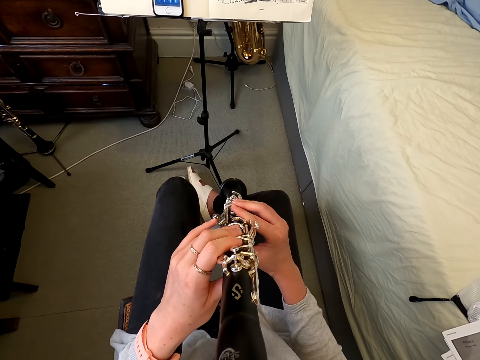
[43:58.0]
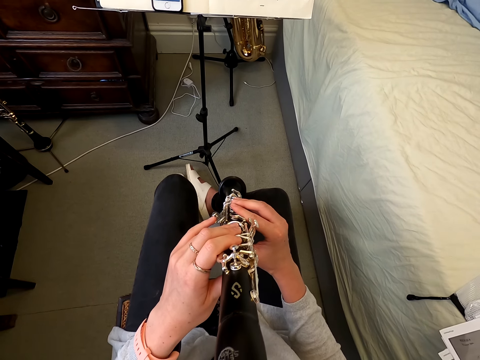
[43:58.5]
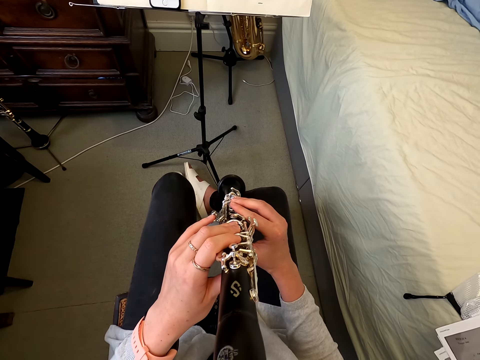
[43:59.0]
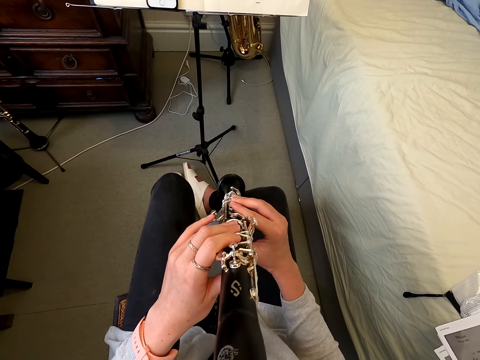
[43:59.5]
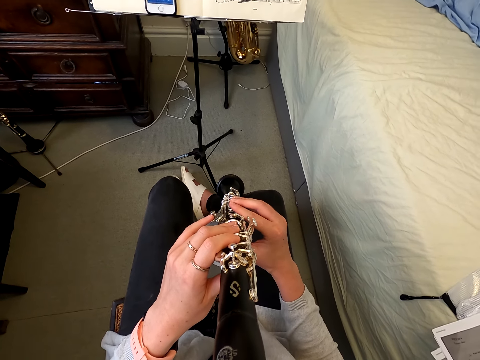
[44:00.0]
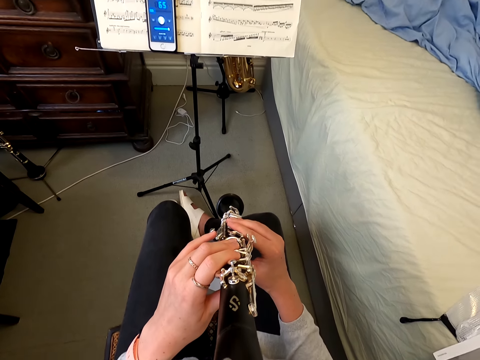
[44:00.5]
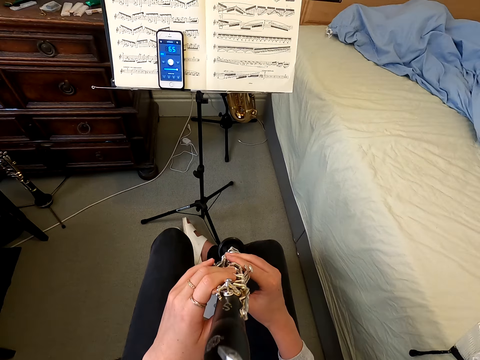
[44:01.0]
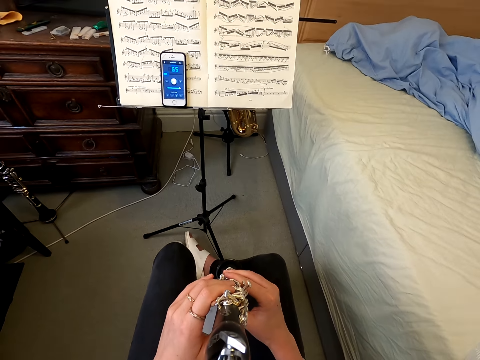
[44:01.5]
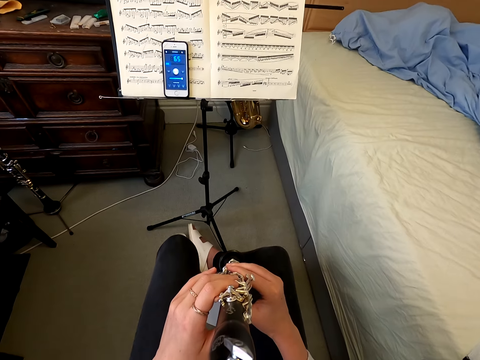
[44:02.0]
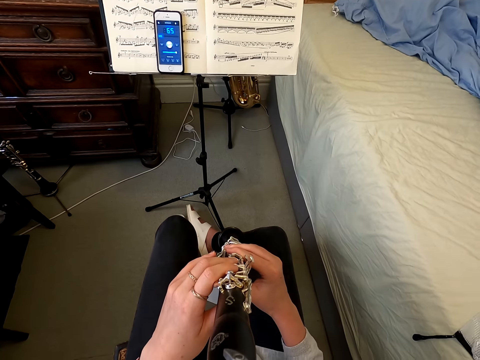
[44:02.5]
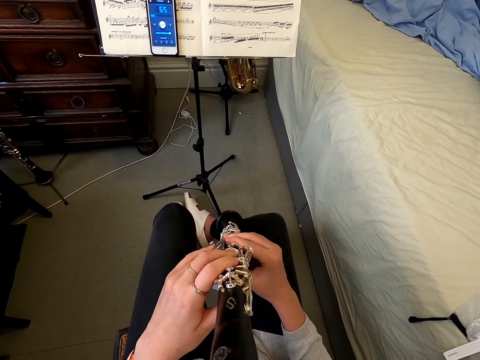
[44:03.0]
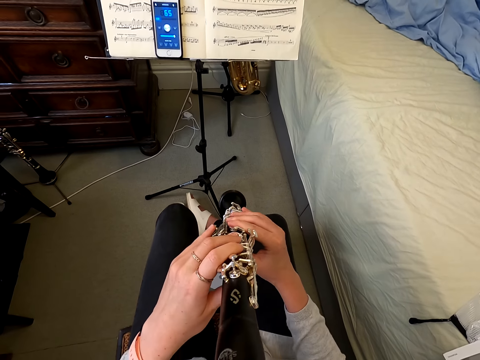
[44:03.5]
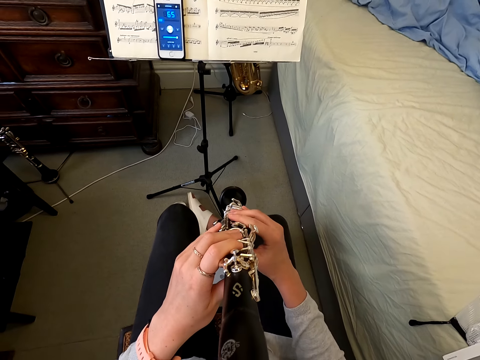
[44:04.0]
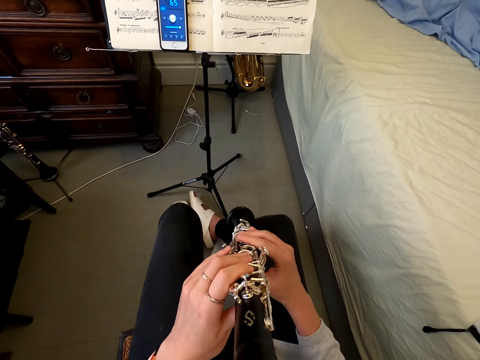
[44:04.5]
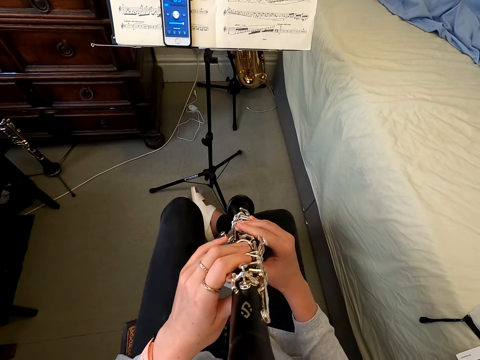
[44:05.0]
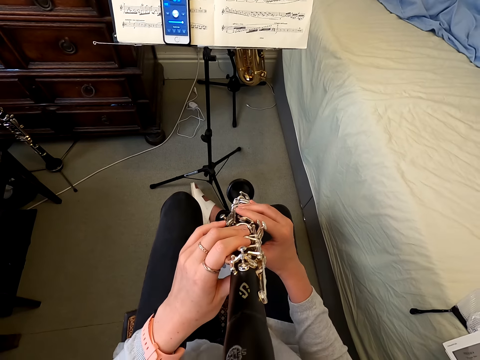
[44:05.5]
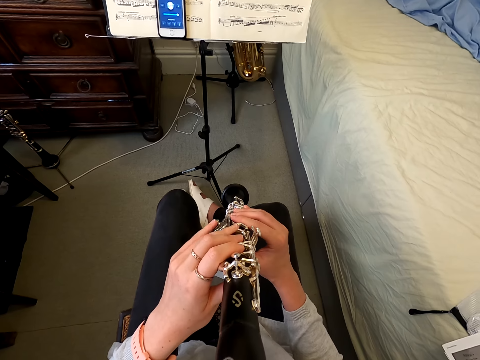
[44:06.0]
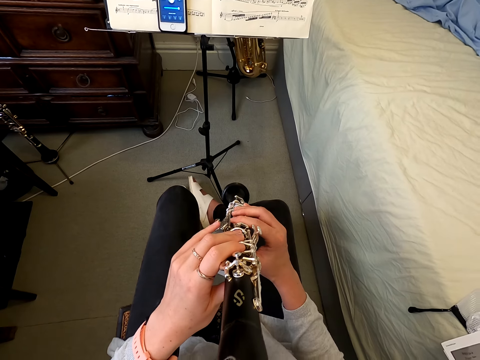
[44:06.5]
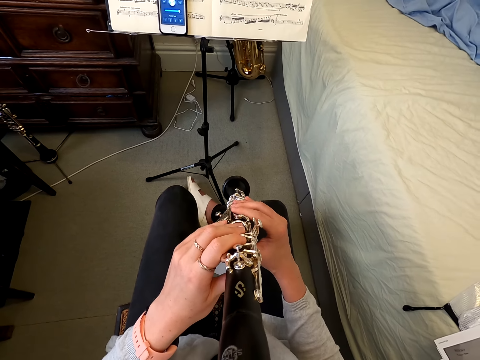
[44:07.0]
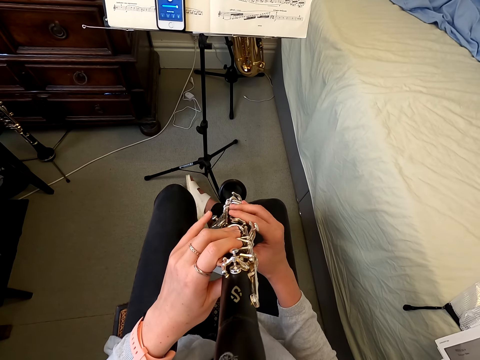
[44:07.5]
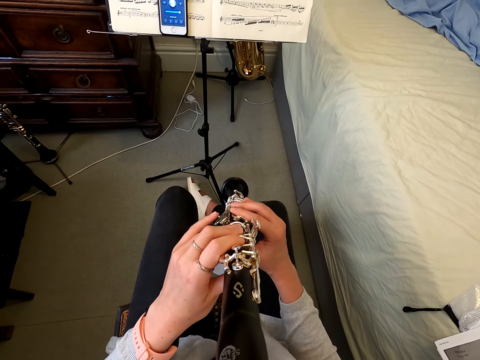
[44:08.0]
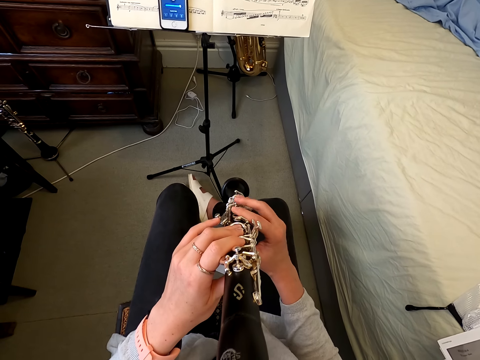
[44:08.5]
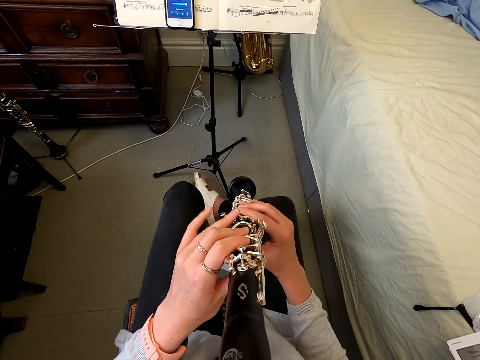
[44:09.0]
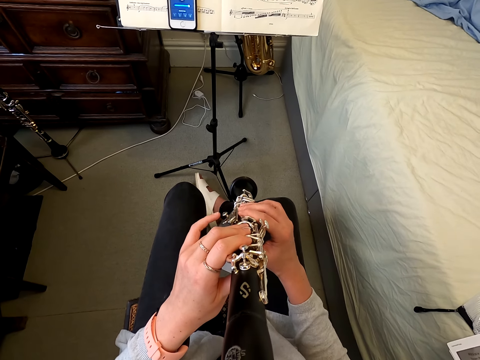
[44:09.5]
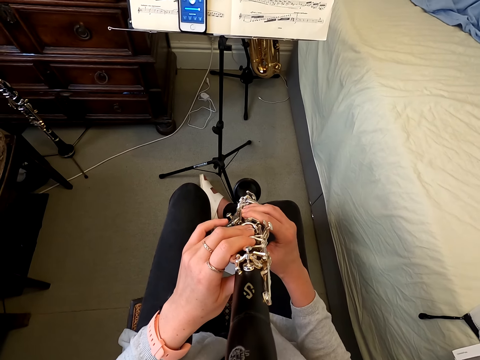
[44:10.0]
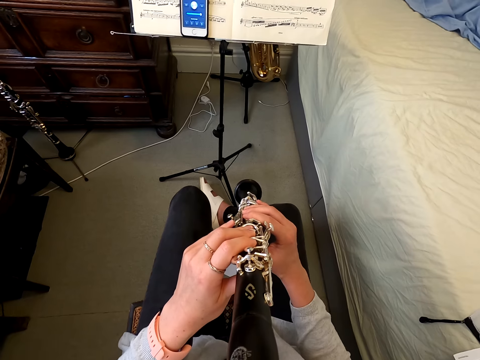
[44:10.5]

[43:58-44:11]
The camera wearer stares at the book. They play the clarinet.

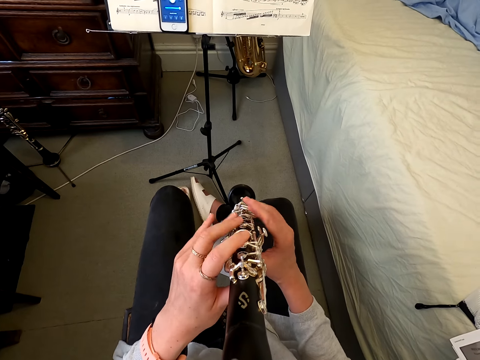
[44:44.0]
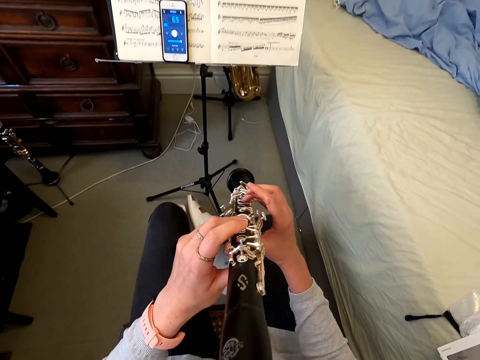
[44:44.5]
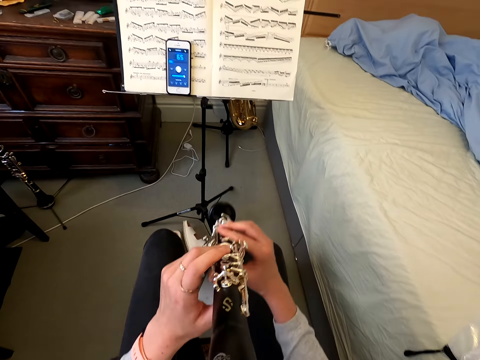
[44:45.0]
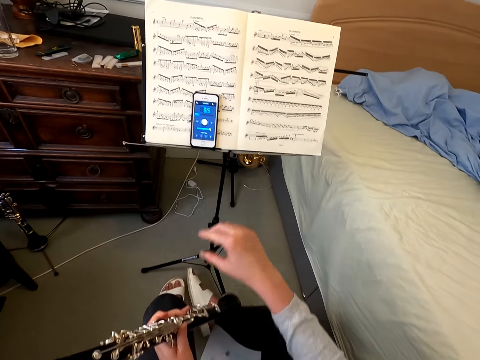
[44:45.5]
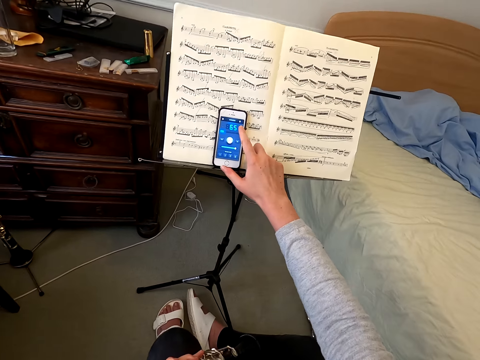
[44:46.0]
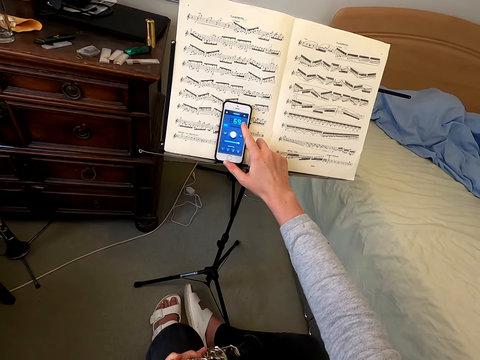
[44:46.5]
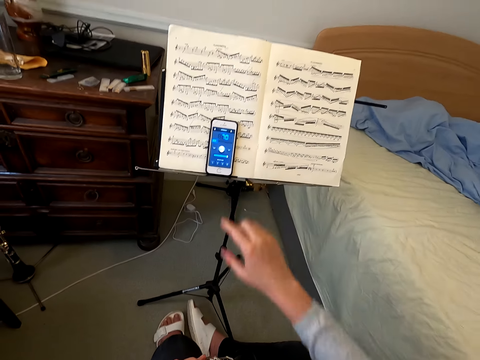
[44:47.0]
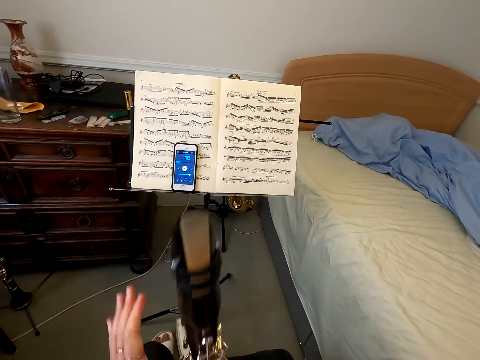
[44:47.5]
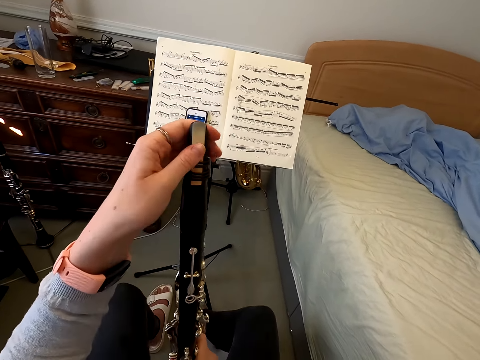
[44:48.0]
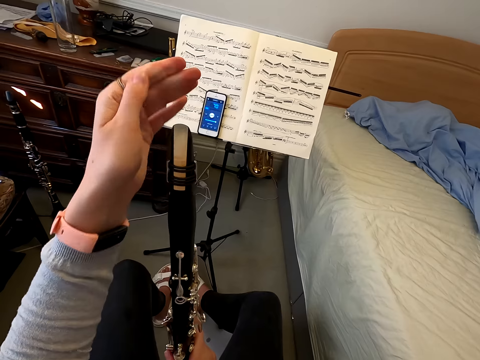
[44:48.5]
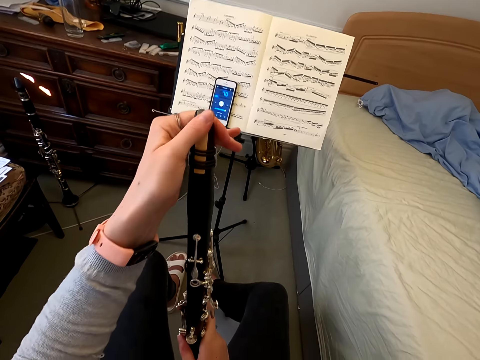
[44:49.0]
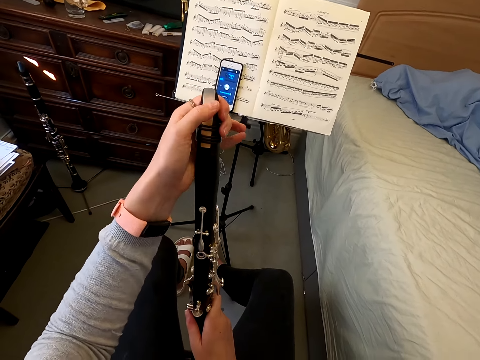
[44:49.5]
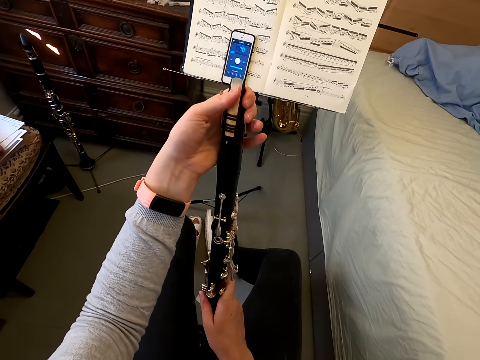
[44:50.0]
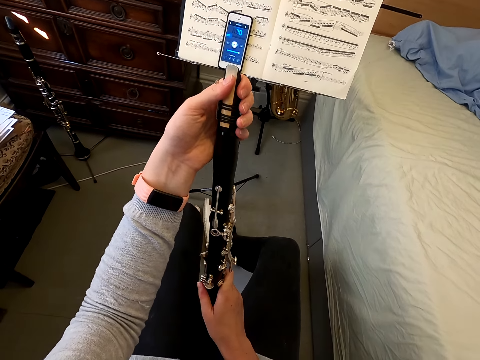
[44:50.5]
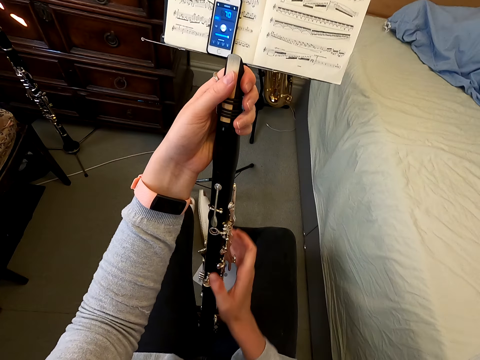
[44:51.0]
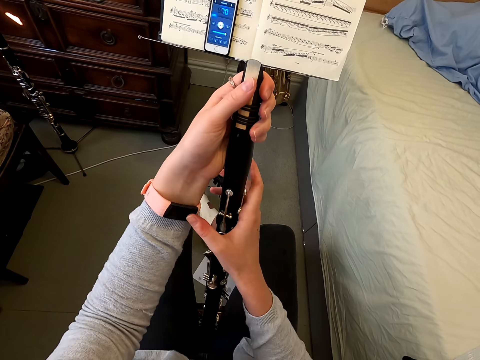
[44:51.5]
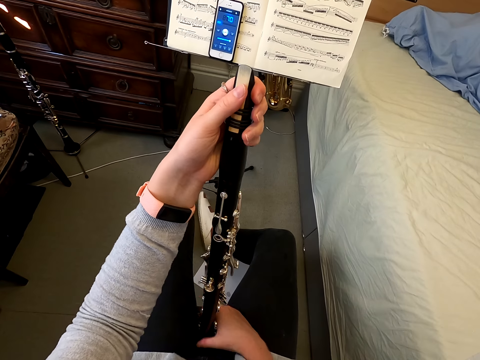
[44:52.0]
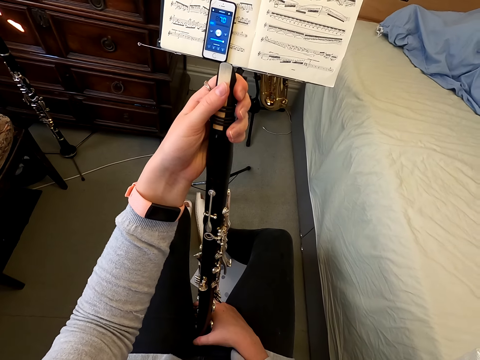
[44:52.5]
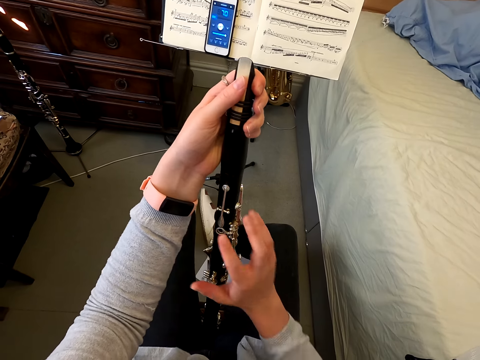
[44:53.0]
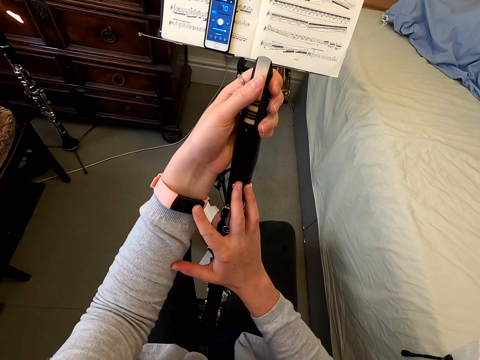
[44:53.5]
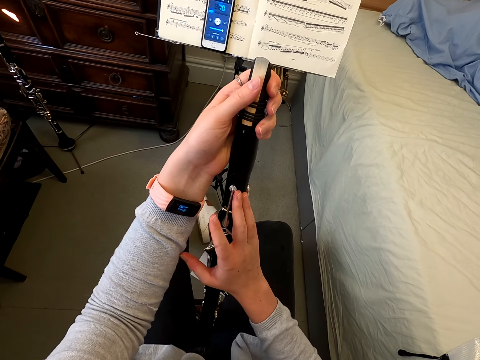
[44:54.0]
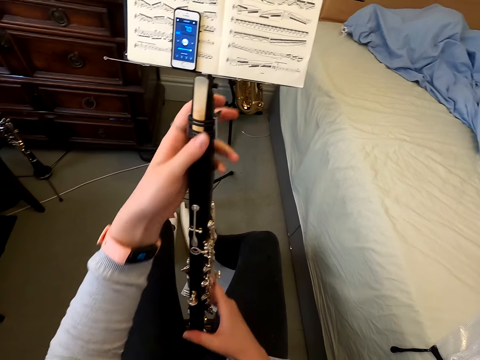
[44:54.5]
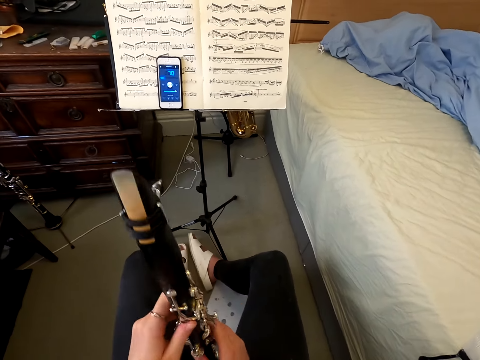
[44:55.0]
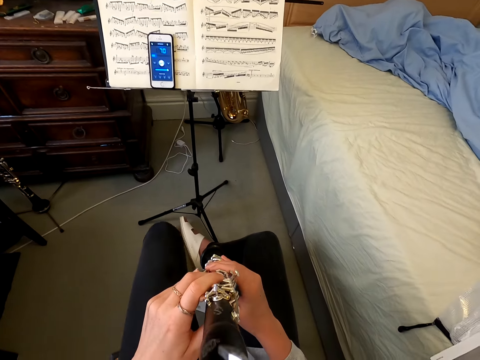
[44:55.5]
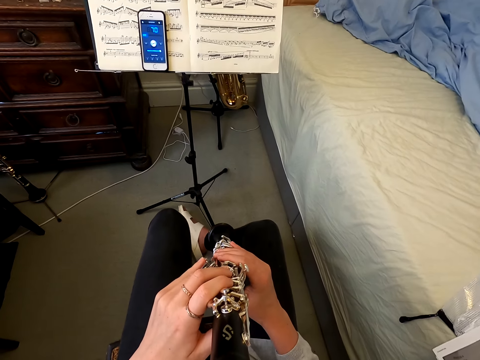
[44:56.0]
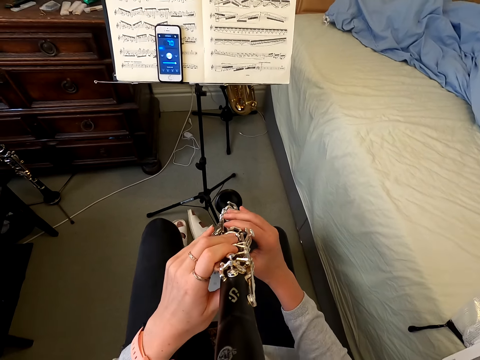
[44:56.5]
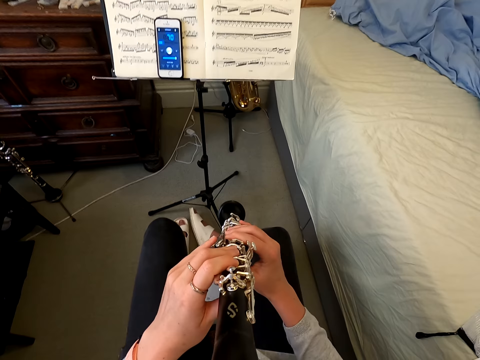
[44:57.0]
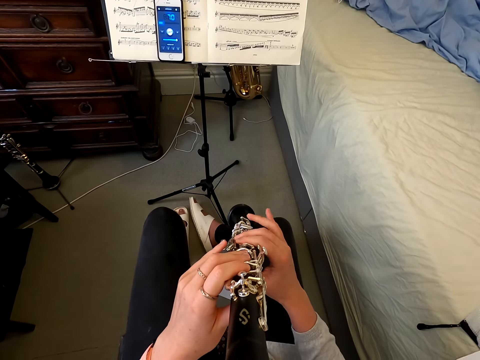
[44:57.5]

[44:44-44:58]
The camera wearer taps on the phone. They scroll on their cellphone. They pull a mouthpiece from the reed instrument. They wipe on the clarinet. They tap on their watch bracelet. They hold the reed instrument. They play the clarinet.
